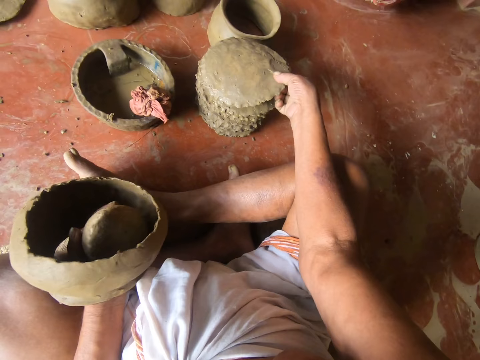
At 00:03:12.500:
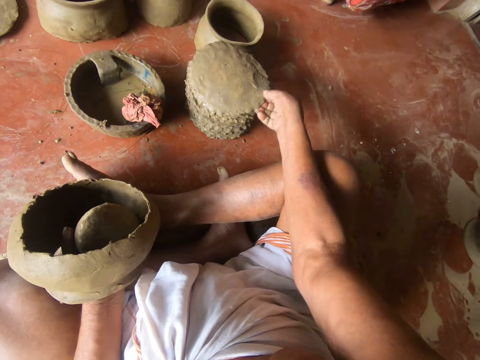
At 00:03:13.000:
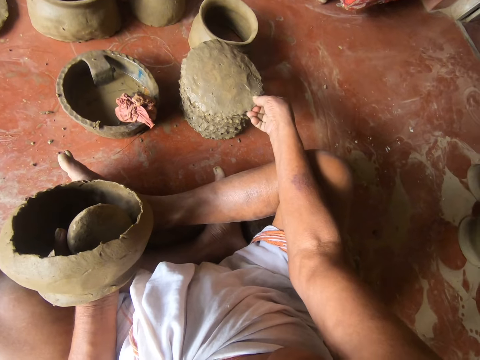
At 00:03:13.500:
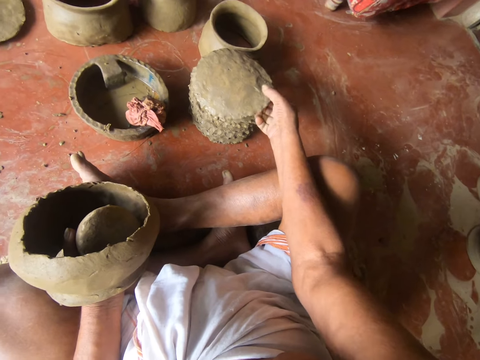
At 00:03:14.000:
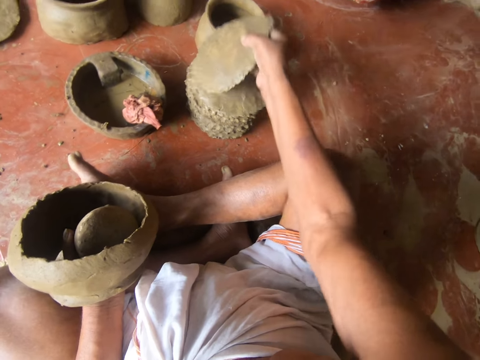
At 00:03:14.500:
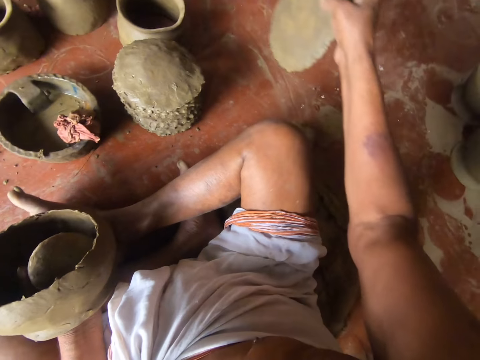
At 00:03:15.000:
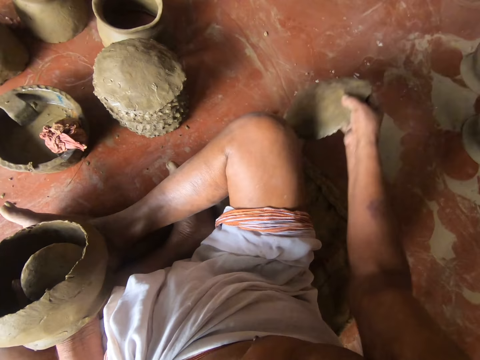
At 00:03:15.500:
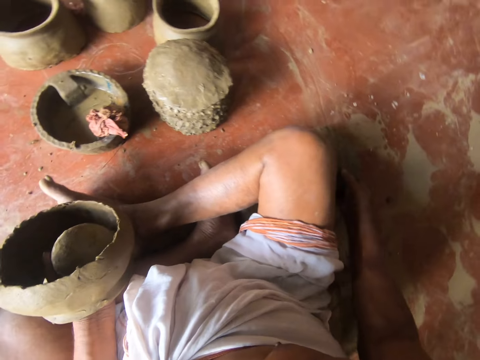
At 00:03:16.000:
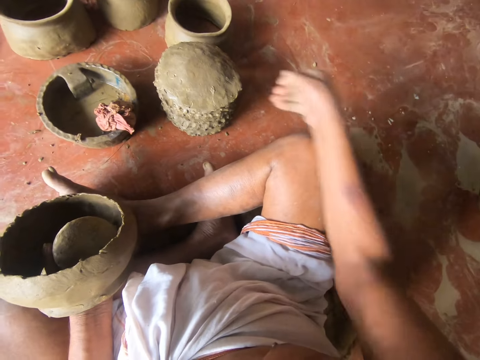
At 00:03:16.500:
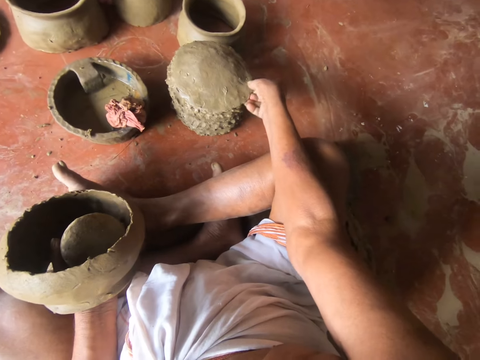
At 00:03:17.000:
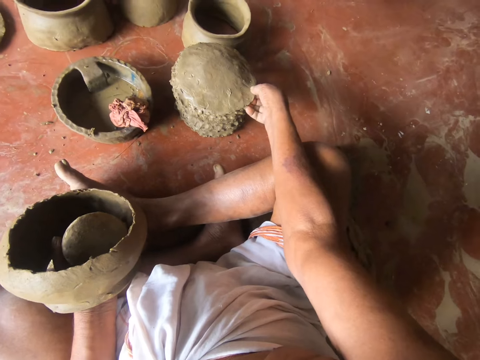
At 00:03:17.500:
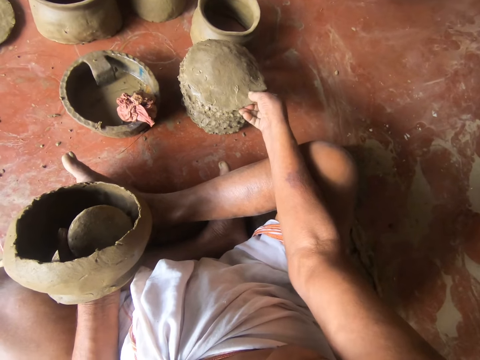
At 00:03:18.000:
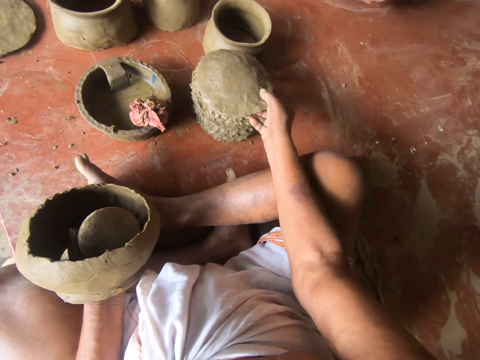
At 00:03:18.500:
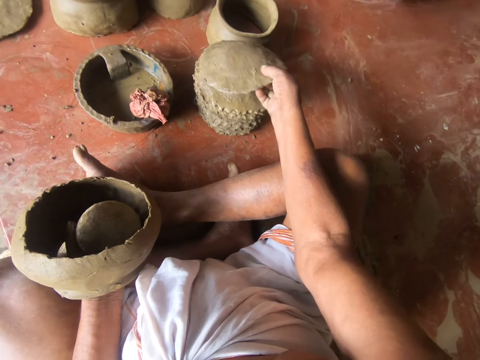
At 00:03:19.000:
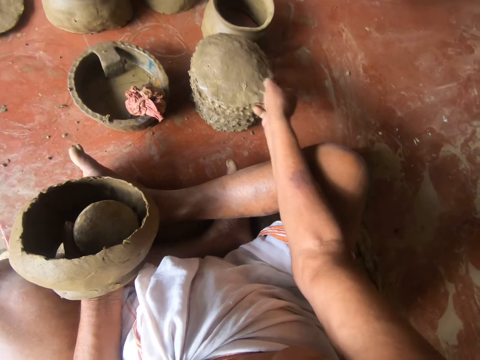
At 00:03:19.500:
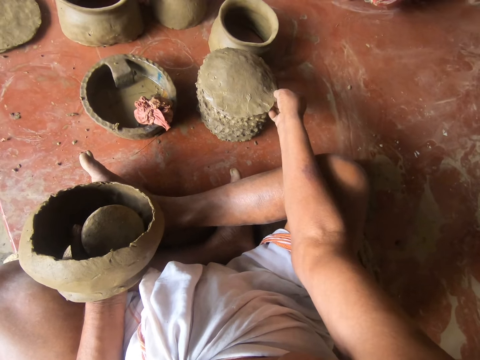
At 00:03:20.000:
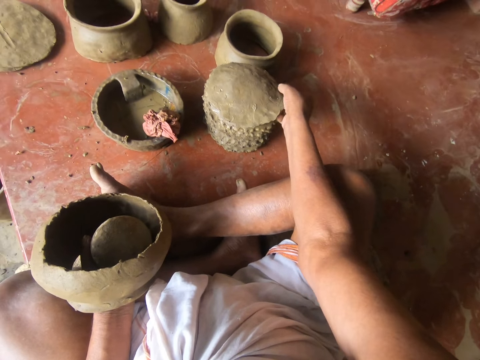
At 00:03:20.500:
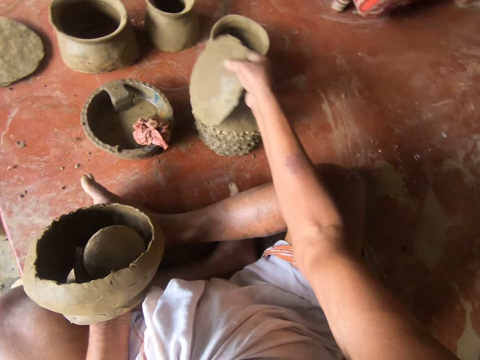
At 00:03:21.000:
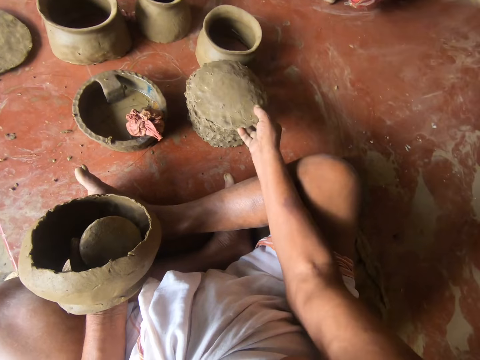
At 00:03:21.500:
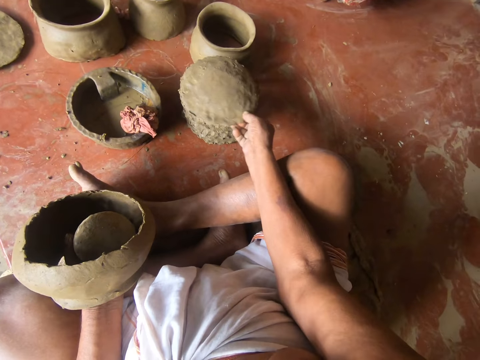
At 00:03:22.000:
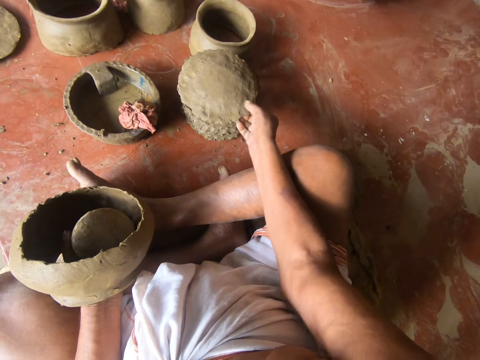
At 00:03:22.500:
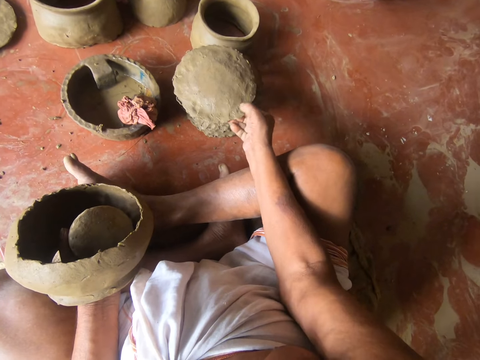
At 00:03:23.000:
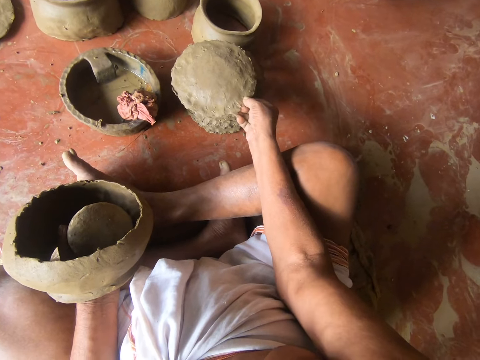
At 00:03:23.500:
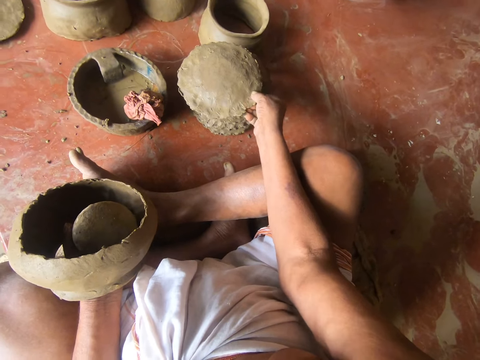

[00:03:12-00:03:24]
The camera wearer moves the clay. They pick up the flat clay.

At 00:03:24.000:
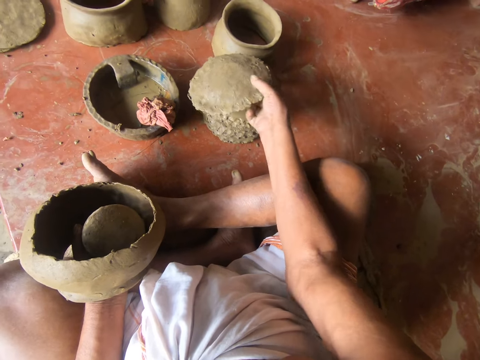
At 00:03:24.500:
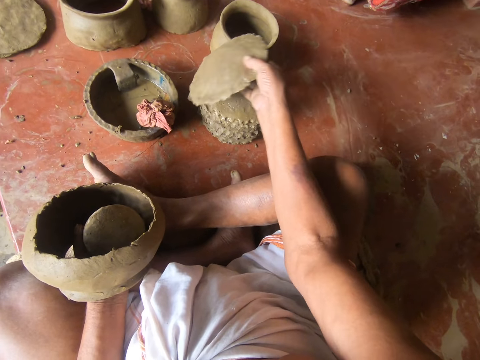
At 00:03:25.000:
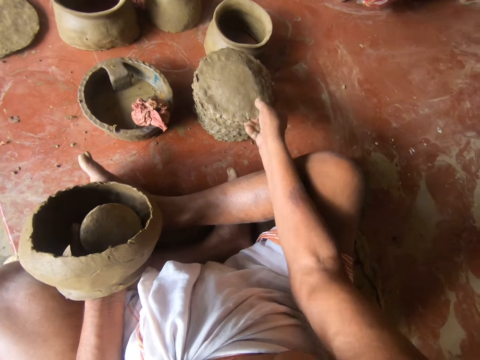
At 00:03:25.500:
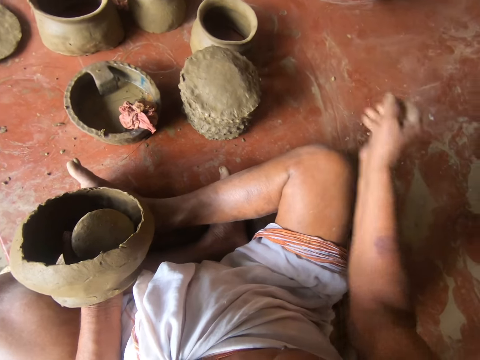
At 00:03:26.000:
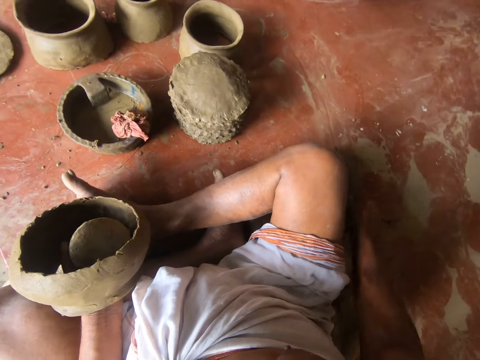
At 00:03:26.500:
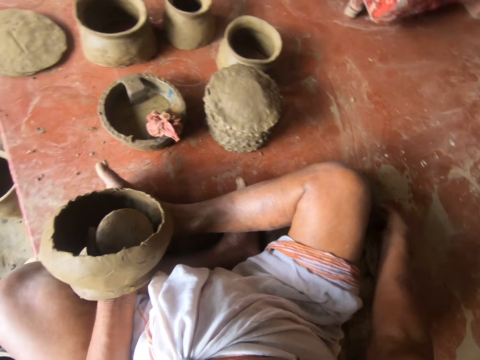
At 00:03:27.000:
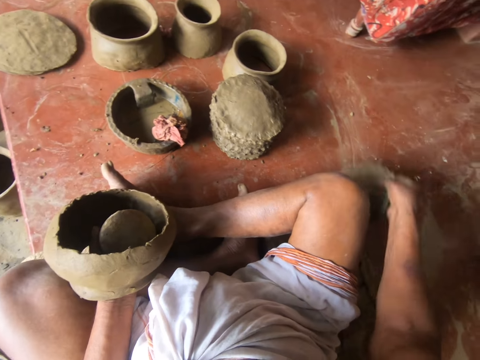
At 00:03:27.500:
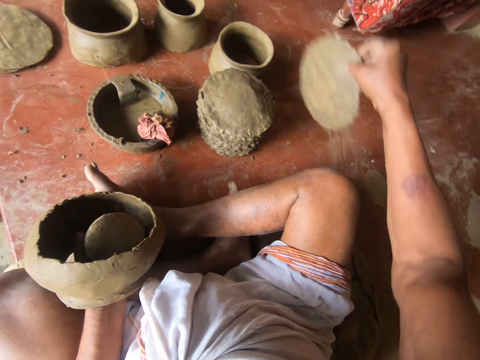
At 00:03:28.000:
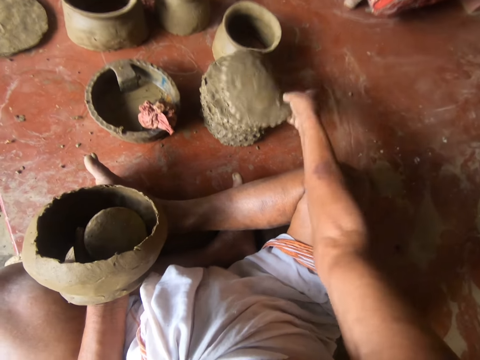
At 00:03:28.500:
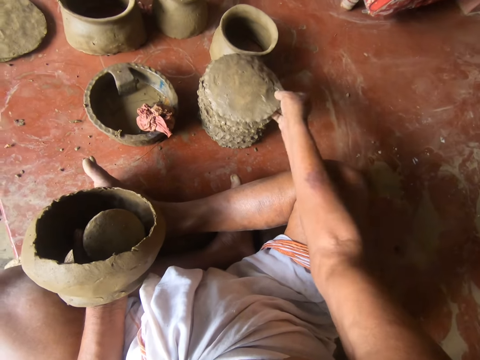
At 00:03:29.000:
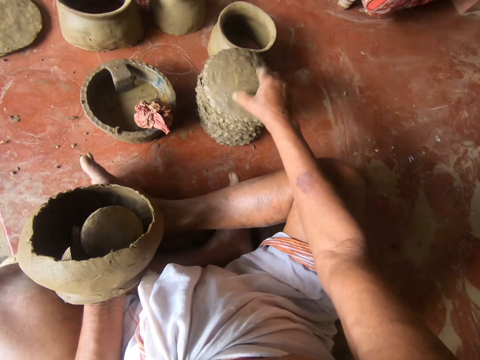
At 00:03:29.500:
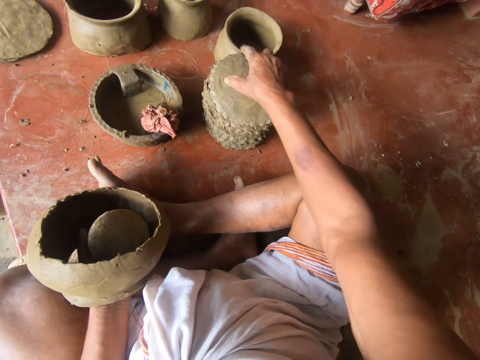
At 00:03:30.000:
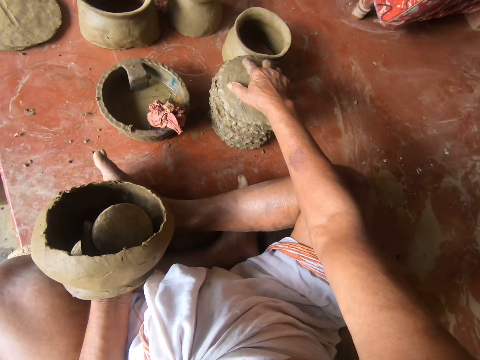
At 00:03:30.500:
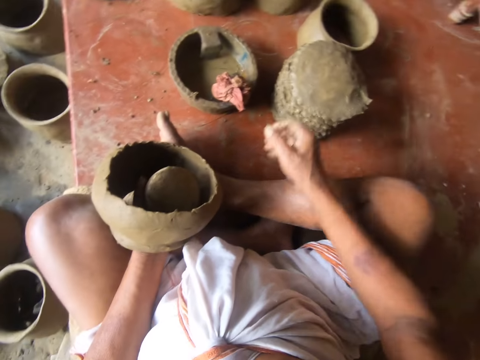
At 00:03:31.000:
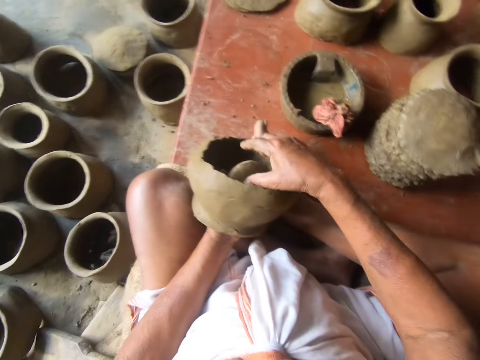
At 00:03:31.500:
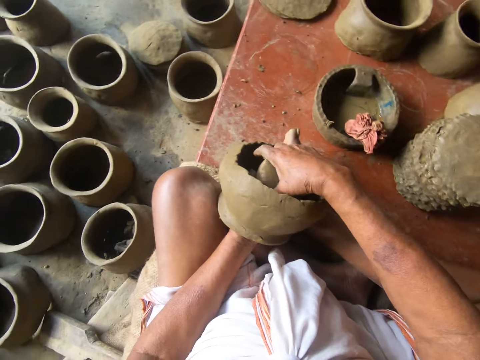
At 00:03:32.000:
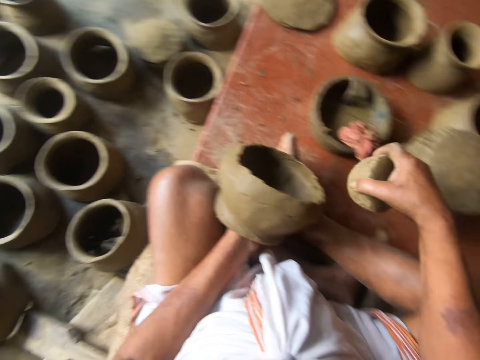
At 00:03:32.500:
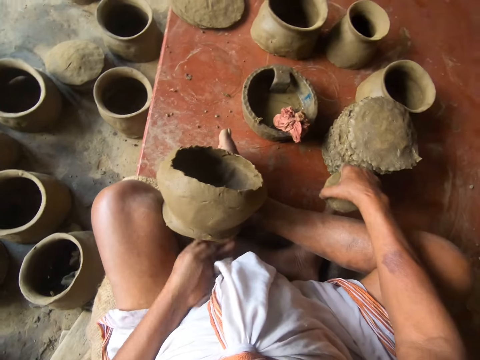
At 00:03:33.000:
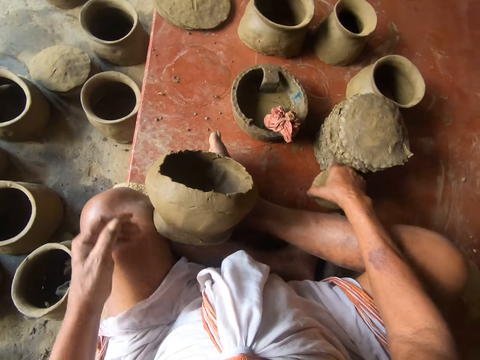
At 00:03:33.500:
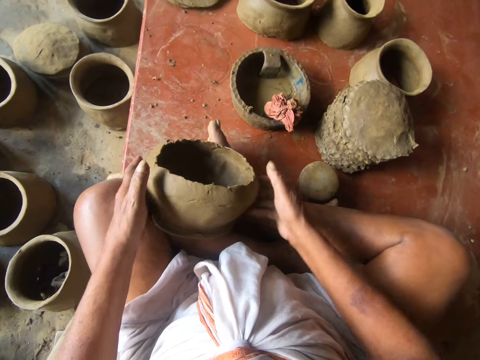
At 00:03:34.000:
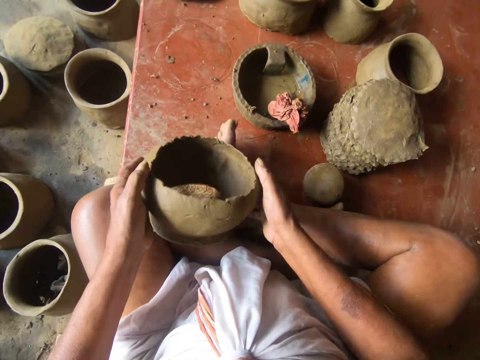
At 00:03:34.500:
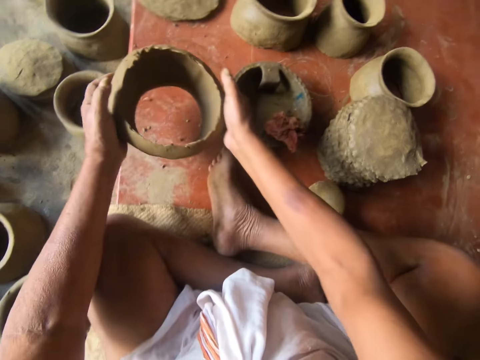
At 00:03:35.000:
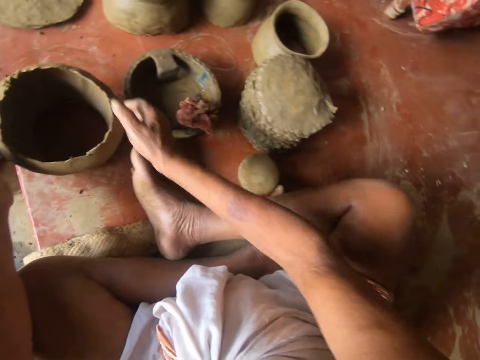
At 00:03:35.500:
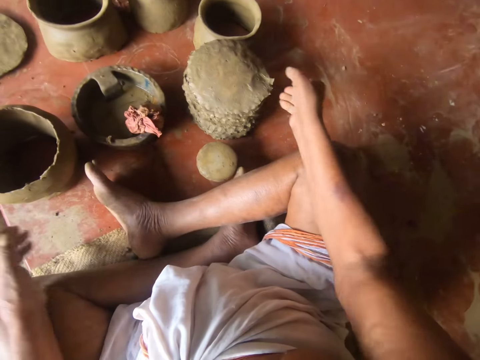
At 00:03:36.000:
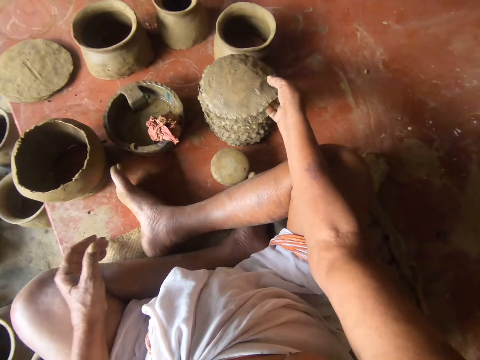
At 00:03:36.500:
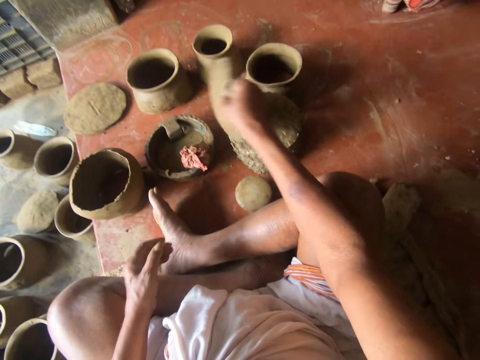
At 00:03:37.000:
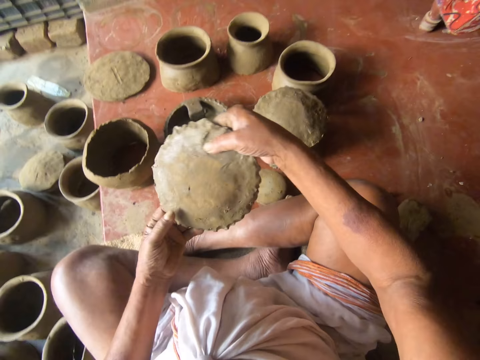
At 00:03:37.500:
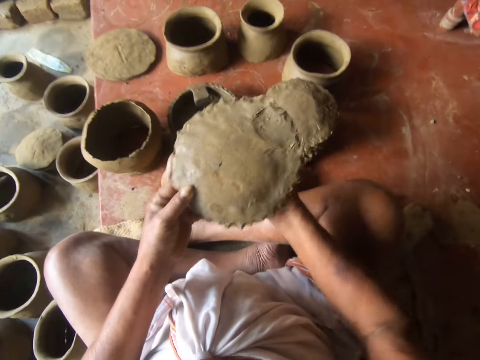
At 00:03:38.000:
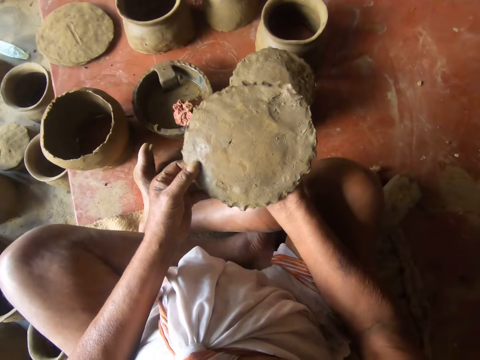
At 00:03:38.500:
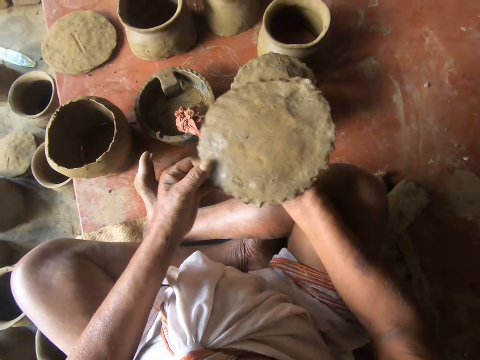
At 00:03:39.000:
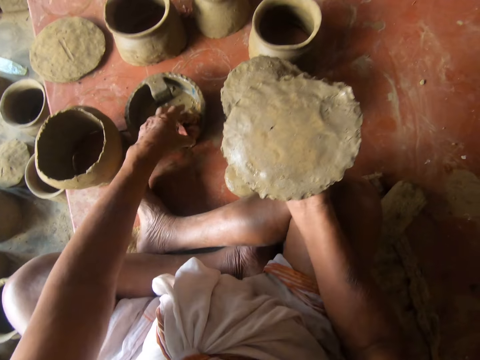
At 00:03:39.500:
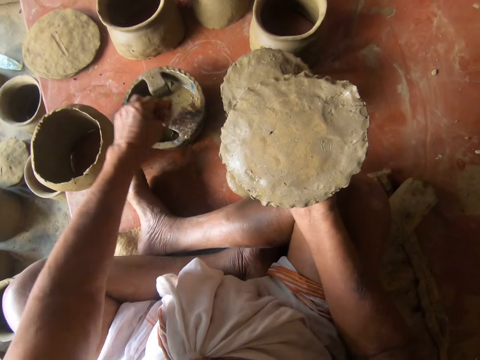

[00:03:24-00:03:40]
The camera wearer holds a ground. They hold the clay on the right hand. They put the clay on the ground. They move the pot. They take the flat clay from the ground.
